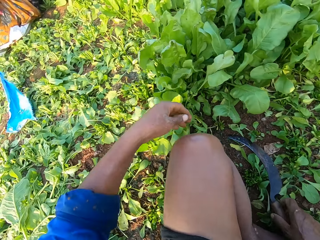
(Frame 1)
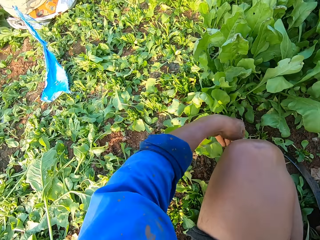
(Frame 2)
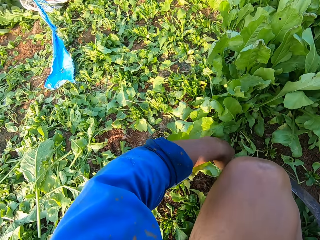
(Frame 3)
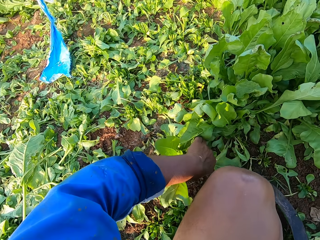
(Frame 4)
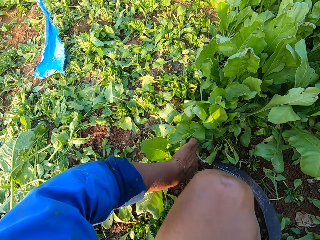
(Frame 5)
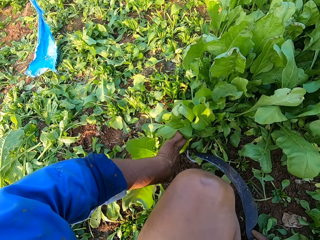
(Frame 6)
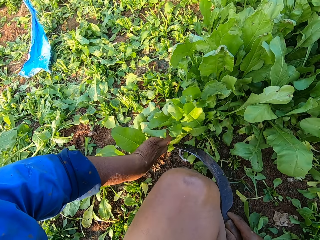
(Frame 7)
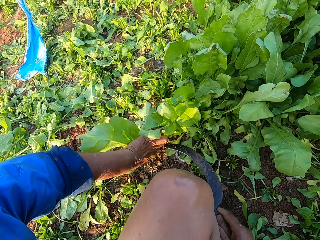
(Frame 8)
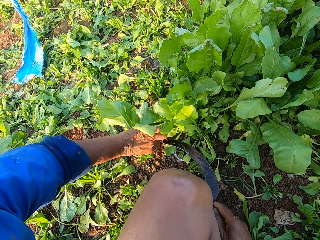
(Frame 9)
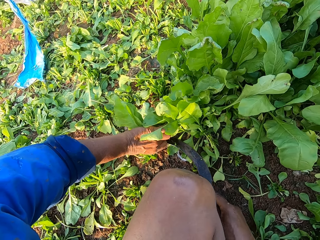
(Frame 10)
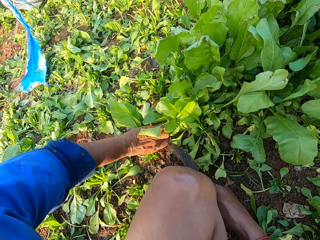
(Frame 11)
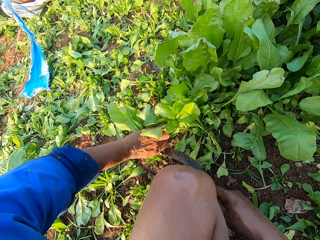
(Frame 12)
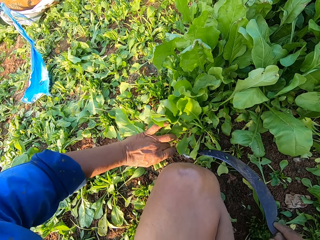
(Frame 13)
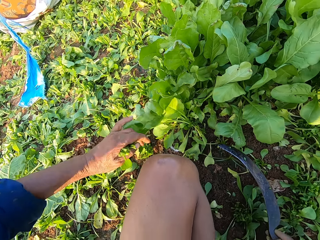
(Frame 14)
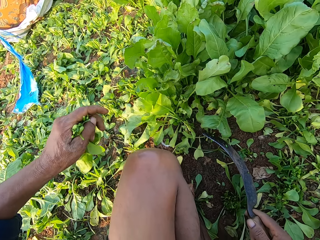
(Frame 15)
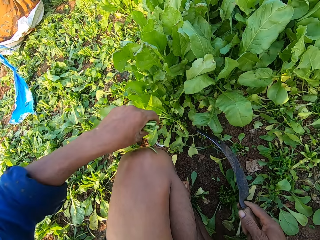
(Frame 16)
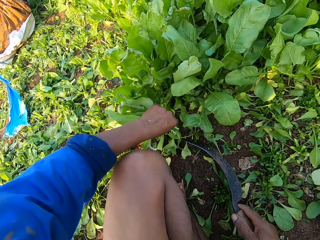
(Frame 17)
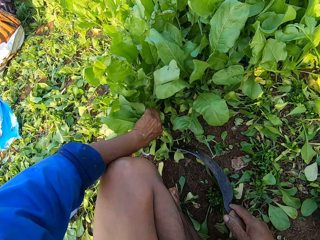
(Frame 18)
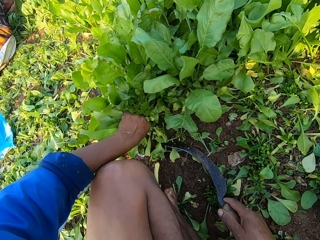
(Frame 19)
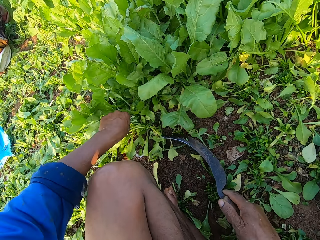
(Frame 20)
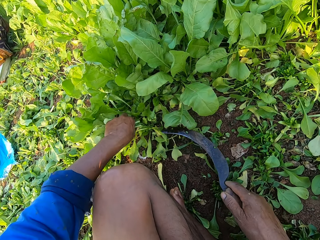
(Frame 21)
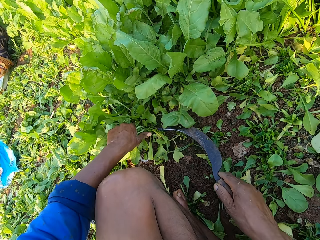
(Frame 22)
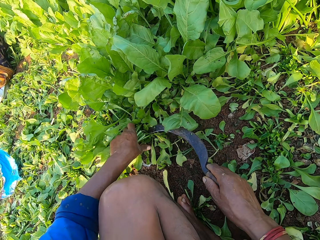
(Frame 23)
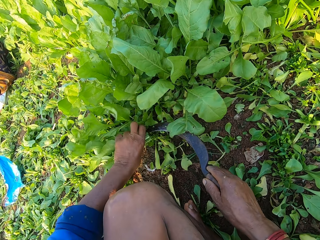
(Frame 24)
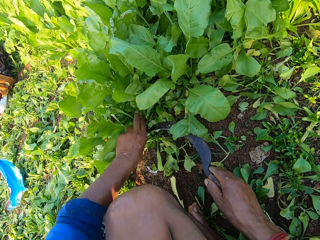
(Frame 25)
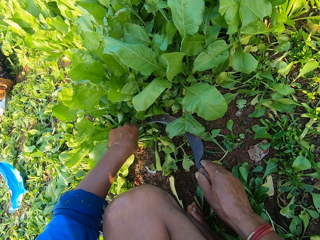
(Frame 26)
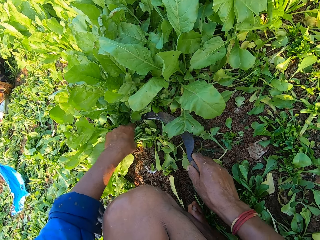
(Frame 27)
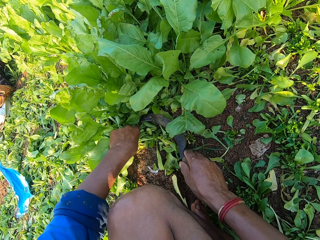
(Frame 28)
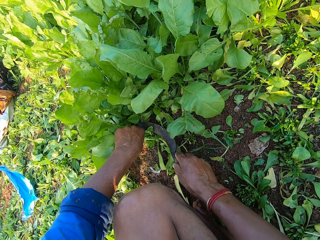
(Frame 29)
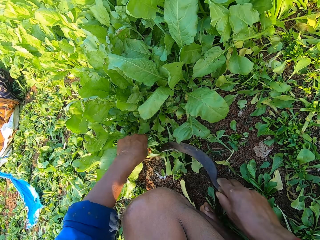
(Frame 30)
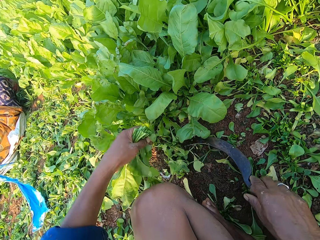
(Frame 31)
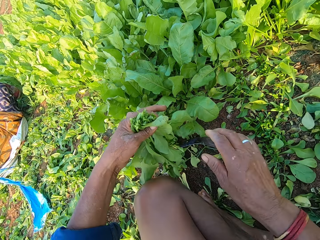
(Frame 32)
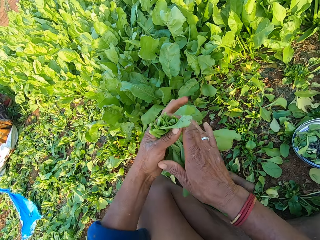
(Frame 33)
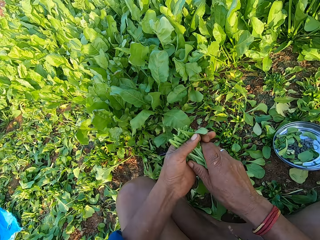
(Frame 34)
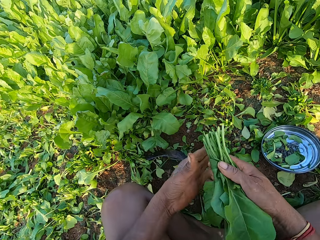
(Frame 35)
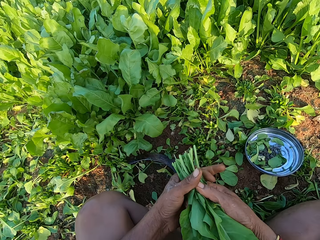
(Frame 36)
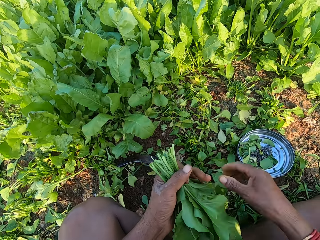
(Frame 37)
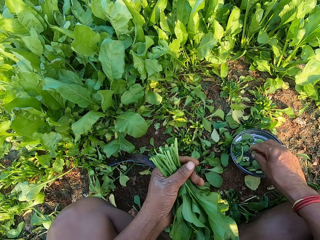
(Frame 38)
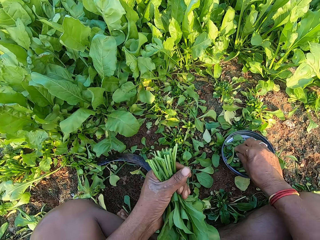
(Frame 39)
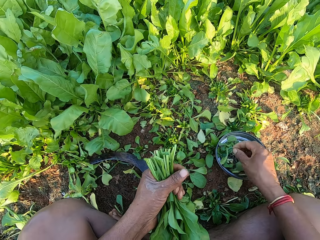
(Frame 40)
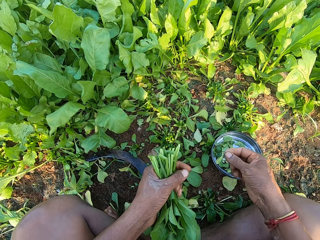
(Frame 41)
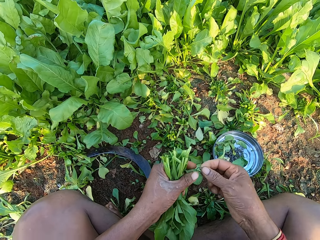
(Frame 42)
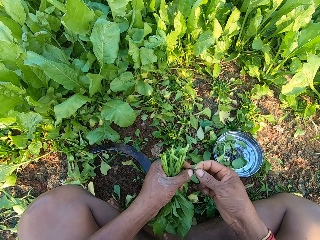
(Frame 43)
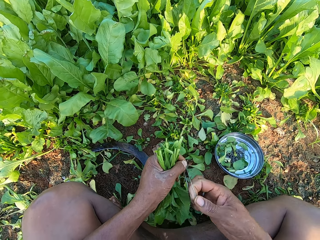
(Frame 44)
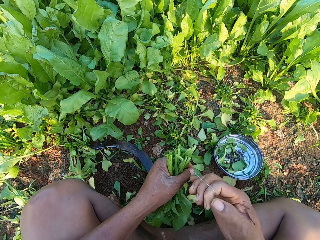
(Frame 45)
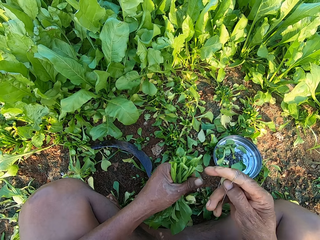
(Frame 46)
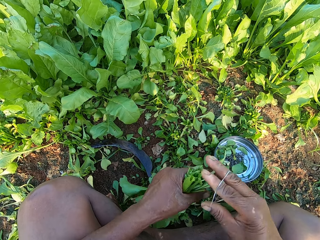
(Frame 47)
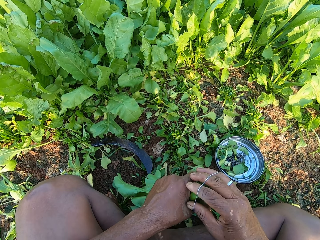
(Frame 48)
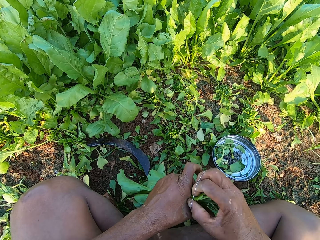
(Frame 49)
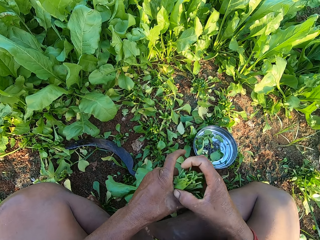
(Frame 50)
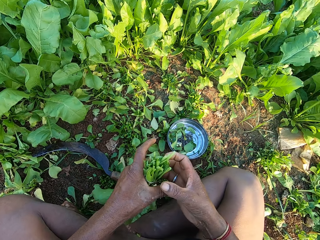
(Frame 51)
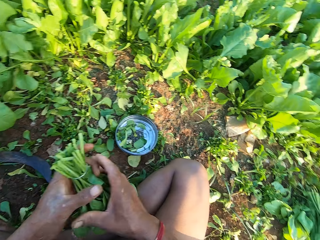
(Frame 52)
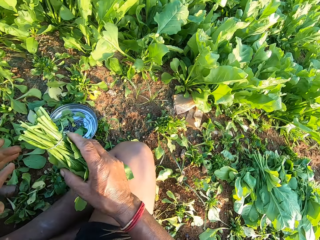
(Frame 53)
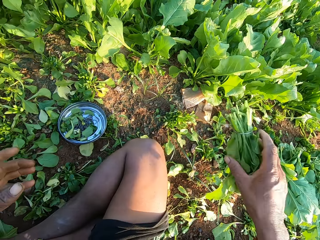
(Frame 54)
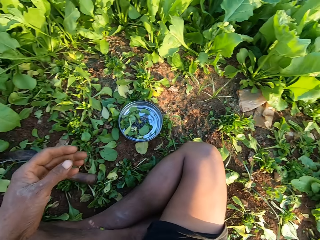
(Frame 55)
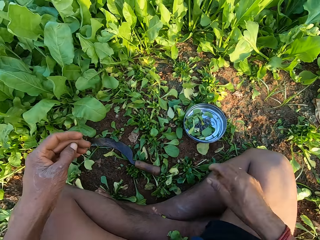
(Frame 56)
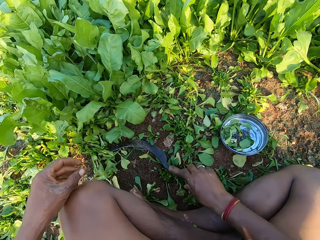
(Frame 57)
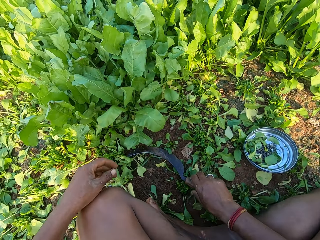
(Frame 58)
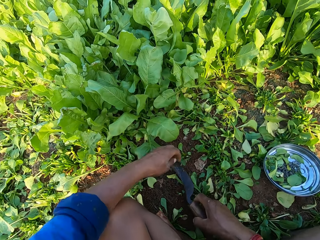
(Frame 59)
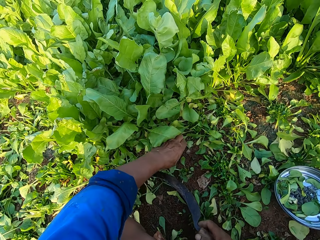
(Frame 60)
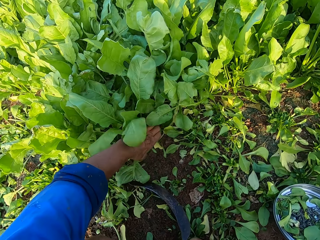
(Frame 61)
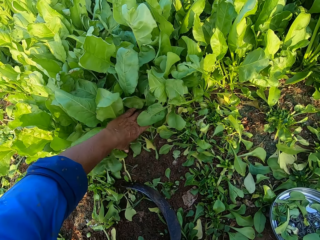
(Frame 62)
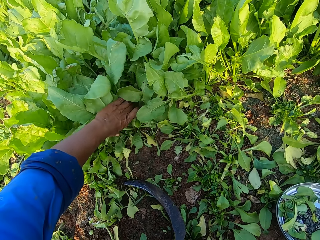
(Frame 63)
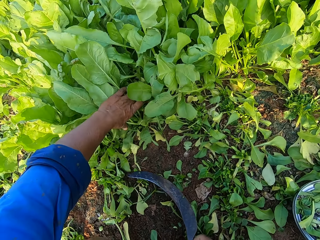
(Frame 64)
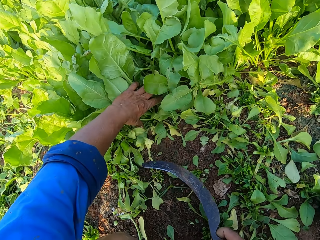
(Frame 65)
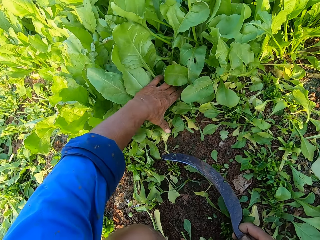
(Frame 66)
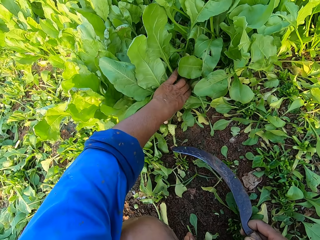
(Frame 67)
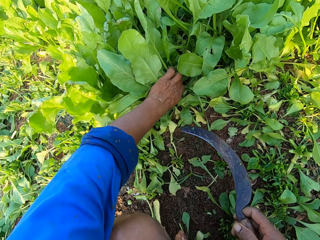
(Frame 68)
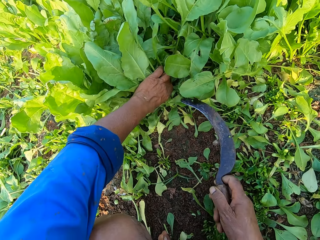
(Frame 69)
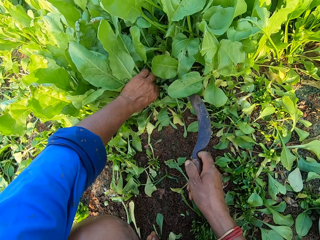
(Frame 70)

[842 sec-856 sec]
The camera wearer picks up the knife from the ground with his right hand. He holds vegetables in the farm with his left hand. He cuts the vegetables in his left hand with the knife in his right hand. He holds the vegetables in the farm with his left hand. He cuts the vegetables in his left hand with the knife in his right hand. He drops the knife on the ground with his right hand. He arranges the vegetables with both hands. He picks up a rubber band from the silver plate on the ground with his right hand. He holds the rubber band with both hands. He bands the vegetables in his left hand with the rubber band in his right hand. He passes the bundle of vegetables in his left hand to his right hand. He drops the bundle of vegetables on the bundles of vegetables on the ground with his right hand. He picks up the knife from the ground with his right hand. He holds the vegetables in the farm with his left hand.

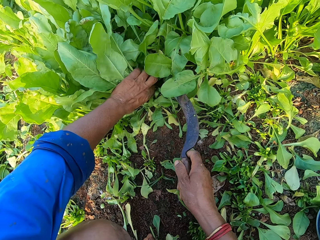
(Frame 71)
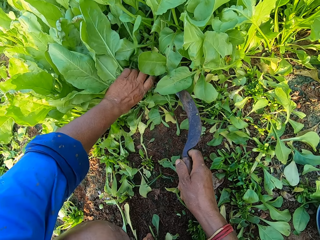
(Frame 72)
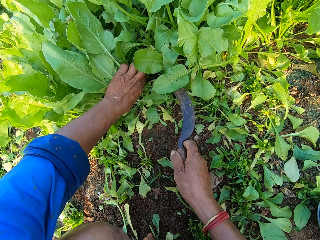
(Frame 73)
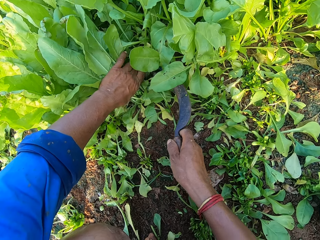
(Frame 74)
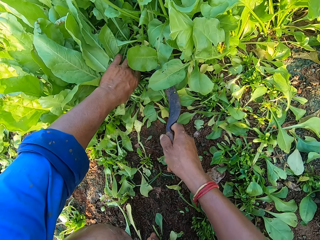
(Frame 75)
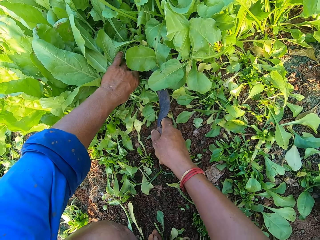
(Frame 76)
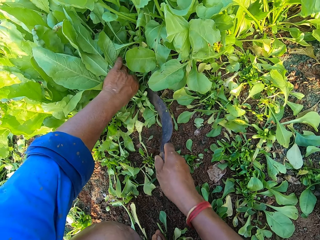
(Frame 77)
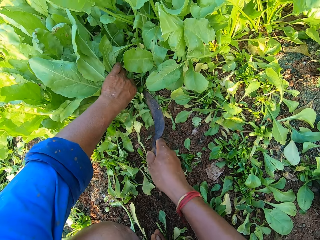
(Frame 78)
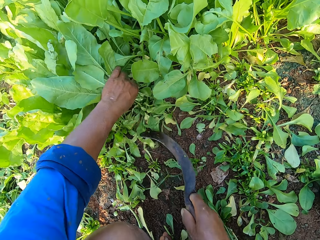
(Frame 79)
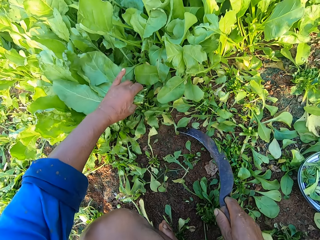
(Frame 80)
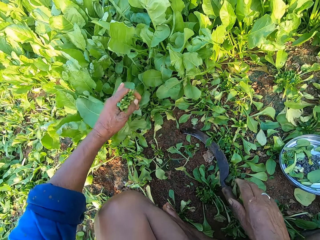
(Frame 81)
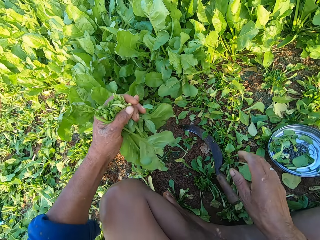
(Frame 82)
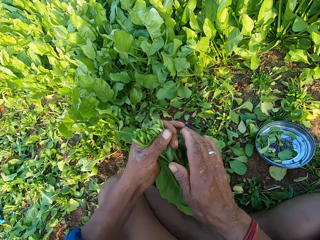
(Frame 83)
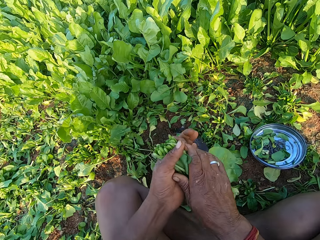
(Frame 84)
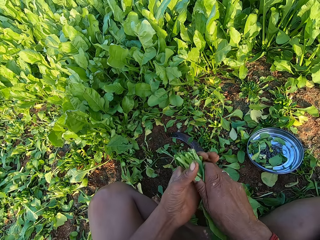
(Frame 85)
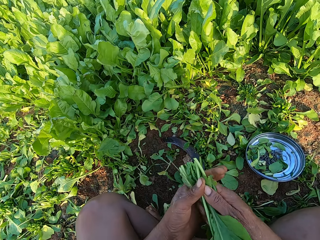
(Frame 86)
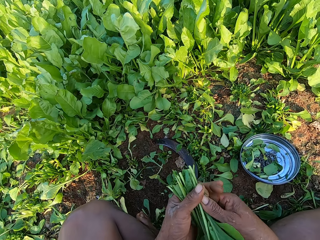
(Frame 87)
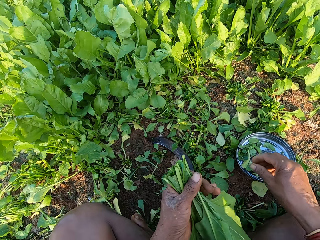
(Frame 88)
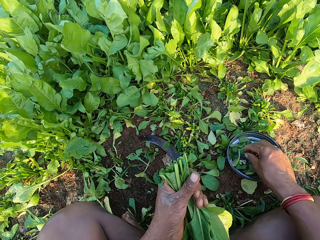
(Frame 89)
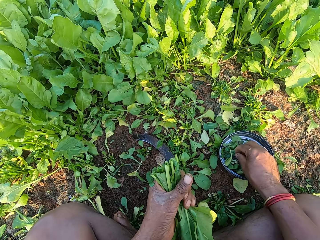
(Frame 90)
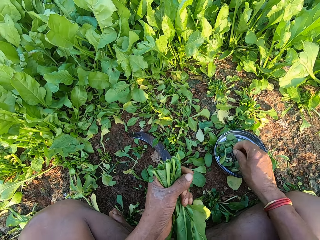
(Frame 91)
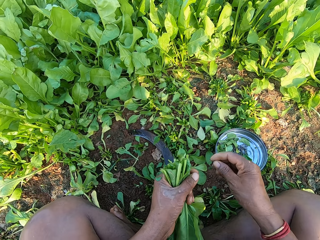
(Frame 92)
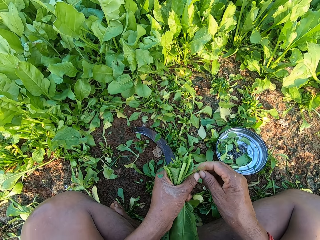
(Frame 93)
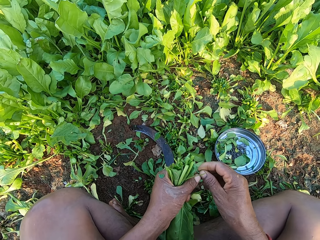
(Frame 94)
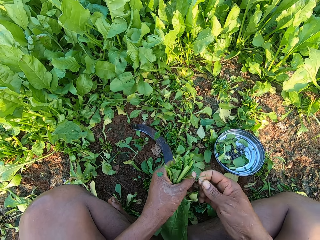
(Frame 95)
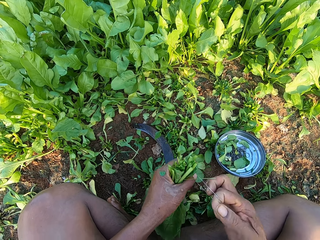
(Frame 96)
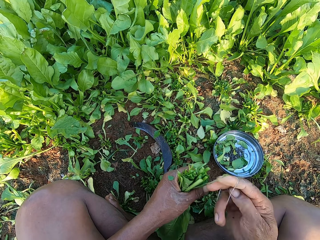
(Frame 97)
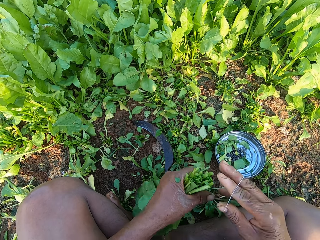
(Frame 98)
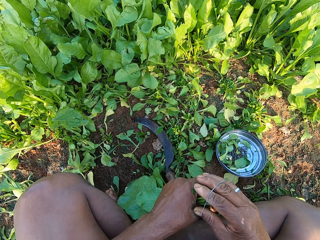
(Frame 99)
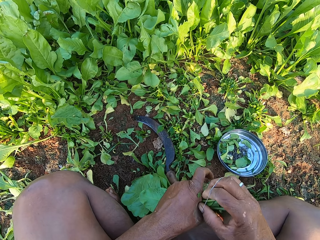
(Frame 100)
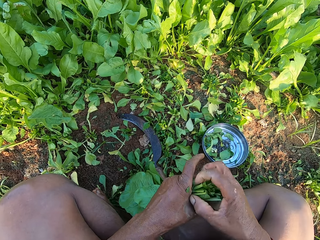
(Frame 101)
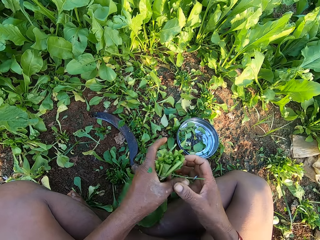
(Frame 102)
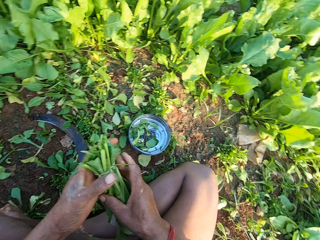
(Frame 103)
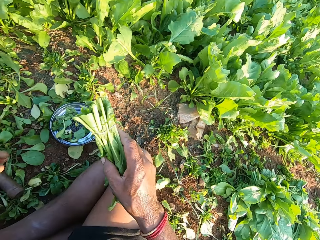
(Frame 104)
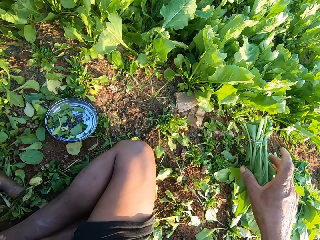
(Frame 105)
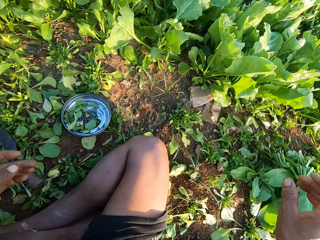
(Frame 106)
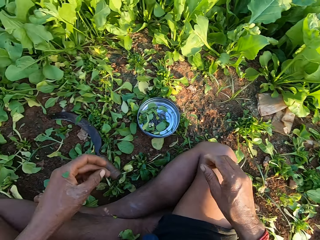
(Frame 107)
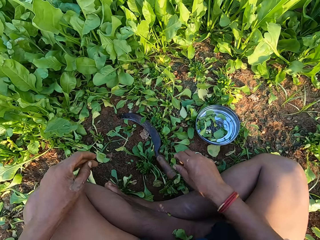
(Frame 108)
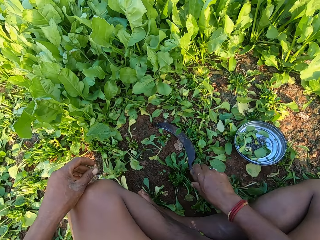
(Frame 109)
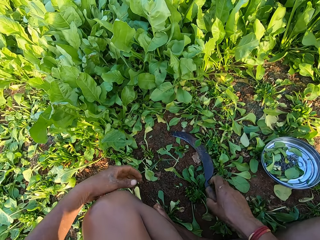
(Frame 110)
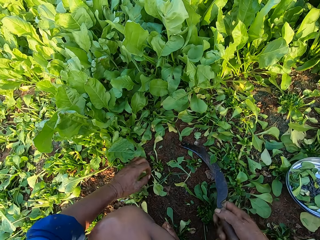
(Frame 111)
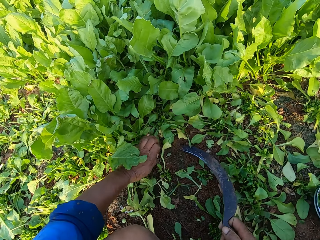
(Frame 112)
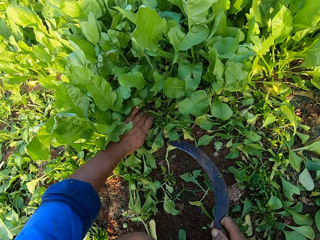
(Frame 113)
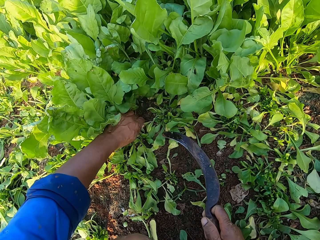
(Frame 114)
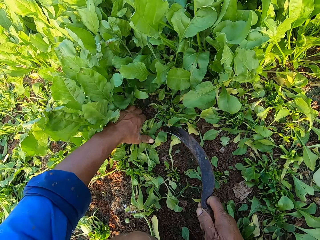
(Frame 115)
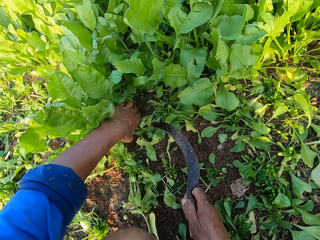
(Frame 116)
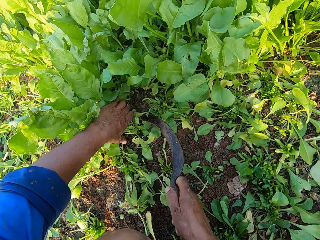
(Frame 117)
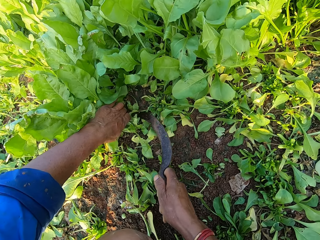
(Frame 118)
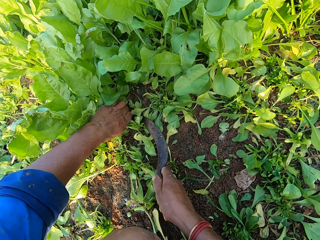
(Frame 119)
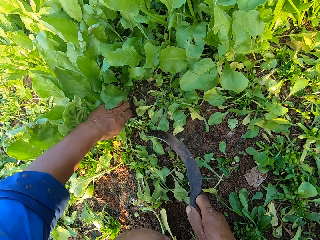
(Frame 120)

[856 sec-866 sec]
The camera wearer cuts the vegetables in his left hand with the knife in his right hand. He drops the knife on the ground with his right hand. He arranges the vegetables with both hands. He picks up a rubber band from the silver plate on the ground with his right hand. He holds the rubber band with both hands. He bands the vegetables in his left hand with the rubber band in his right hand. He passes the bundle of vegetables in his left hand to his right hand. He drops the bundle of vegetables on the bundles of vegetables on the ground with his right hand. He picks up the knife from the ground with his right hand. He holds the vegetables in the farm with his left hand.
